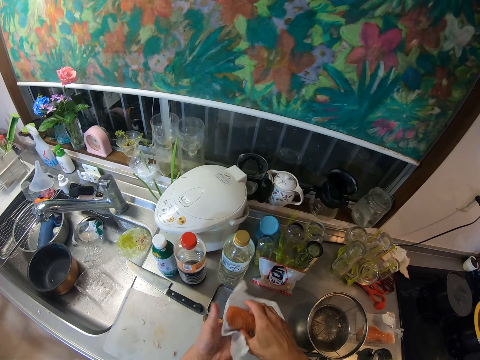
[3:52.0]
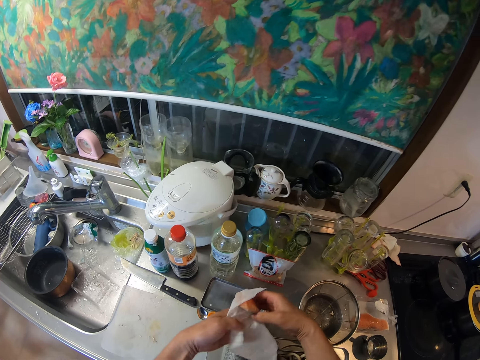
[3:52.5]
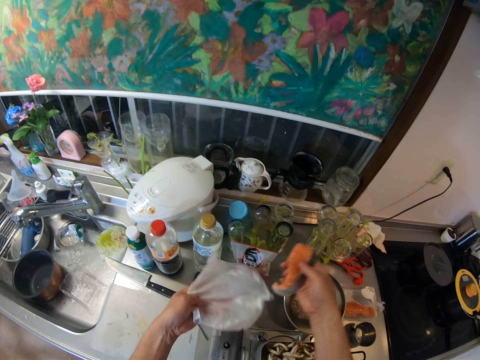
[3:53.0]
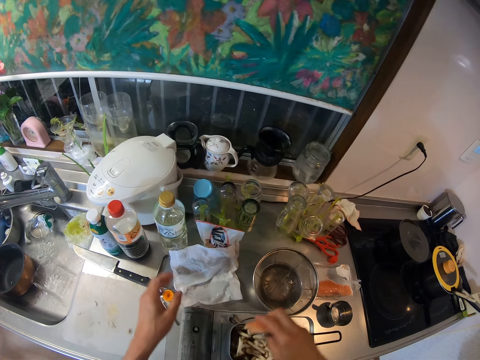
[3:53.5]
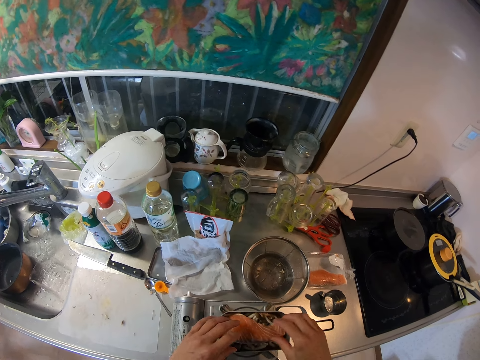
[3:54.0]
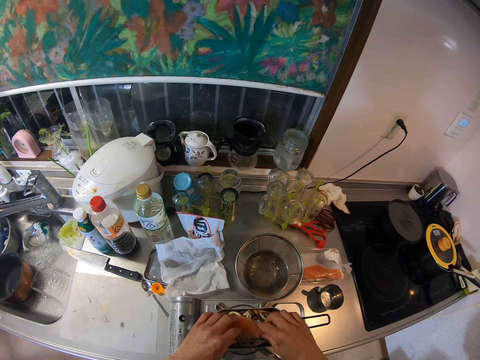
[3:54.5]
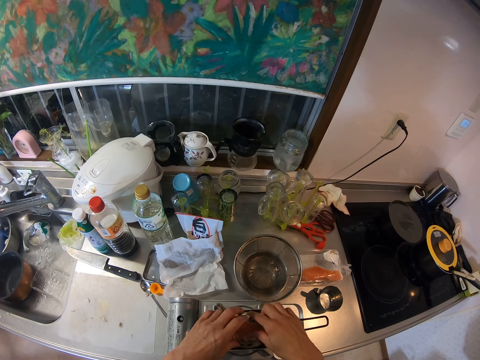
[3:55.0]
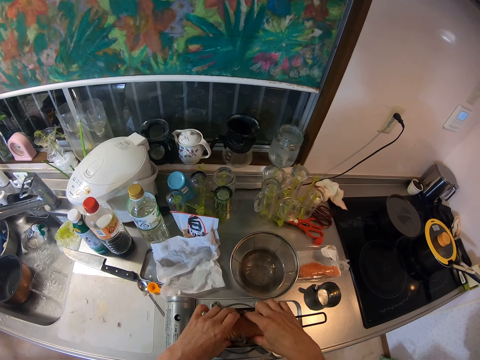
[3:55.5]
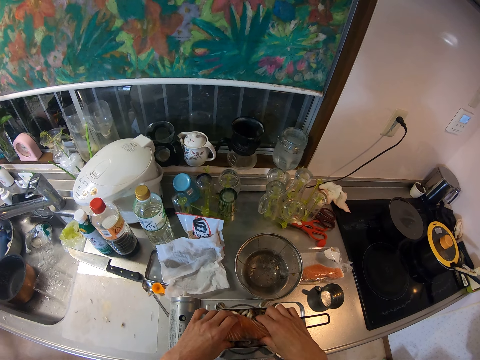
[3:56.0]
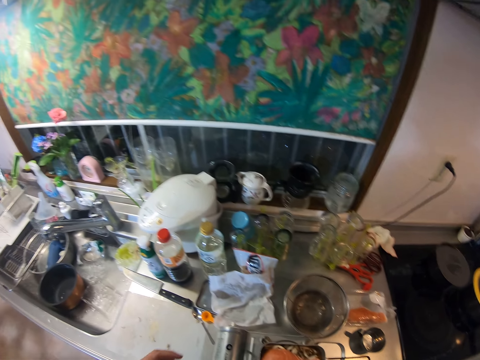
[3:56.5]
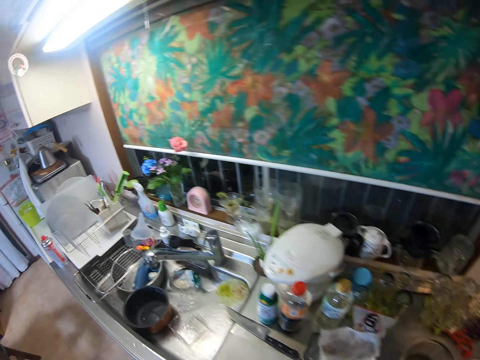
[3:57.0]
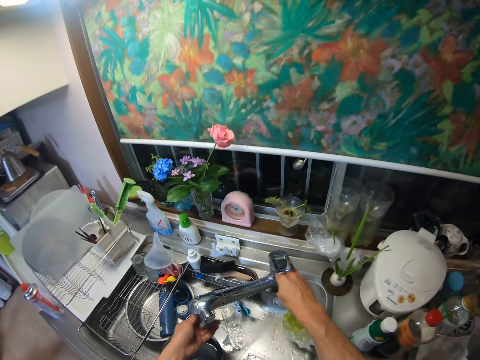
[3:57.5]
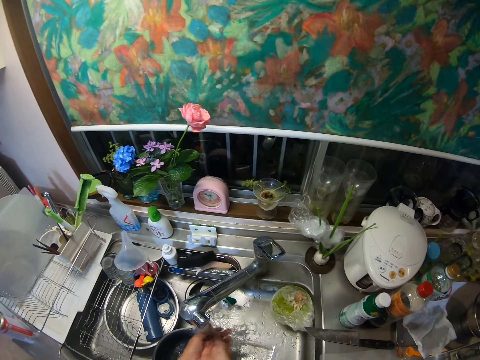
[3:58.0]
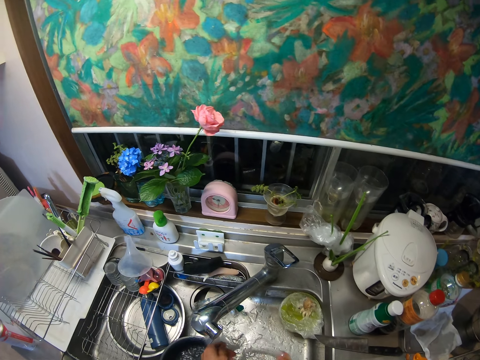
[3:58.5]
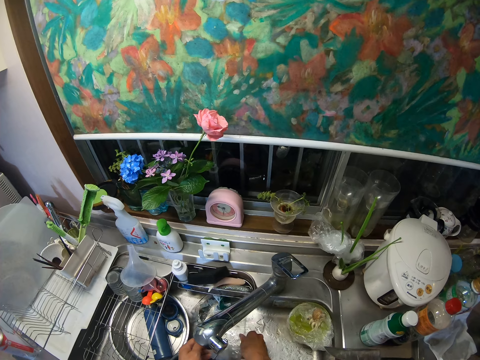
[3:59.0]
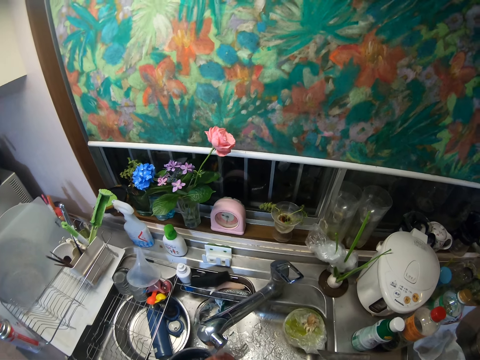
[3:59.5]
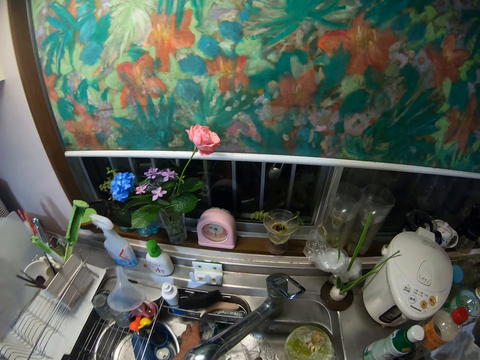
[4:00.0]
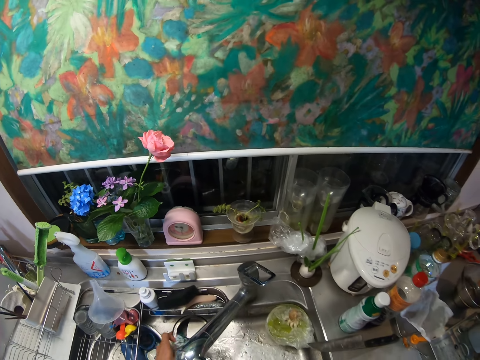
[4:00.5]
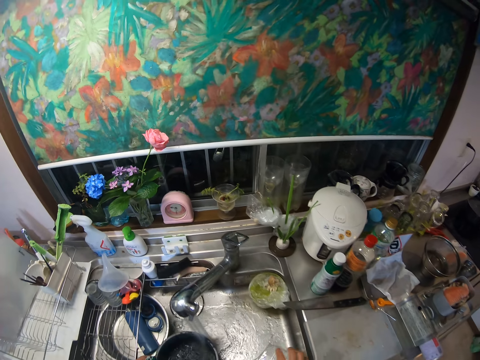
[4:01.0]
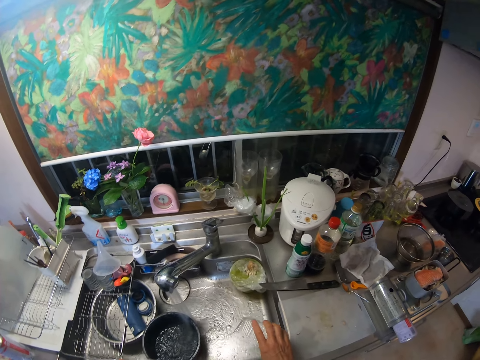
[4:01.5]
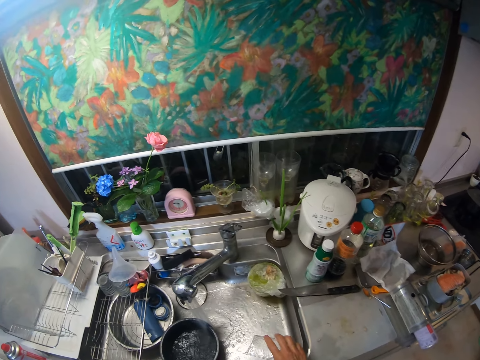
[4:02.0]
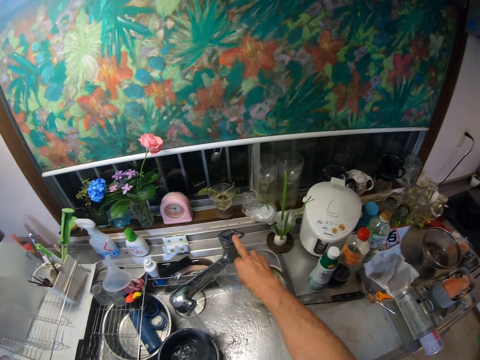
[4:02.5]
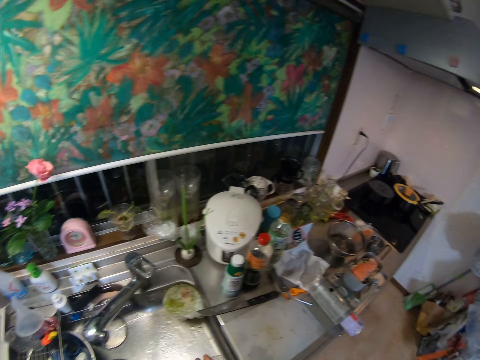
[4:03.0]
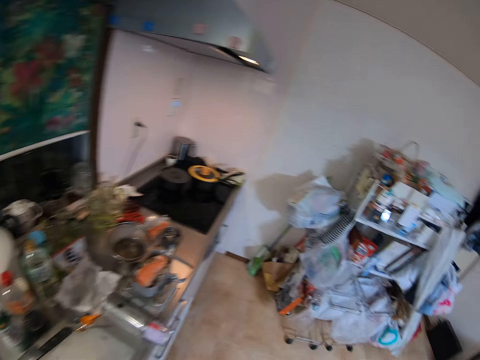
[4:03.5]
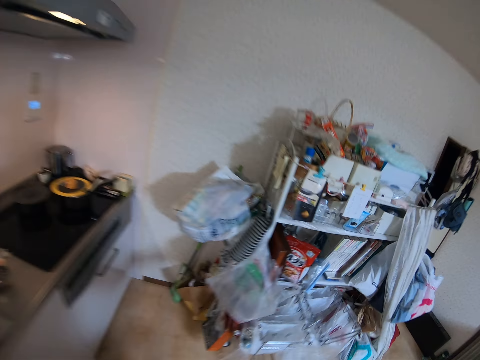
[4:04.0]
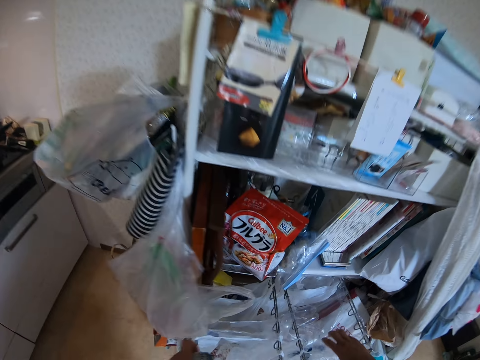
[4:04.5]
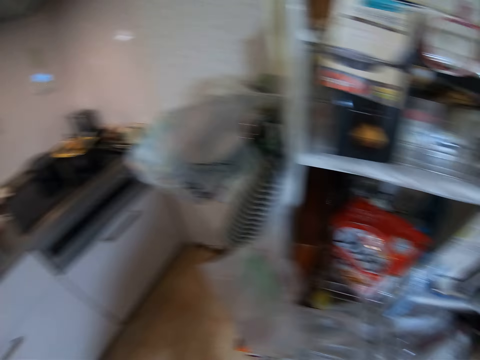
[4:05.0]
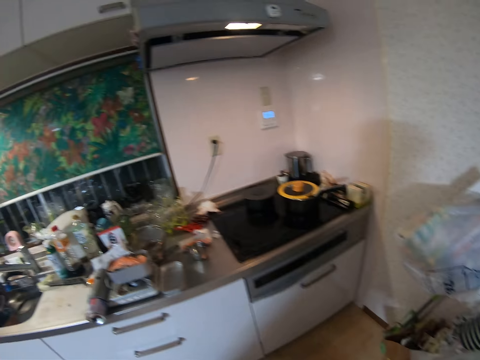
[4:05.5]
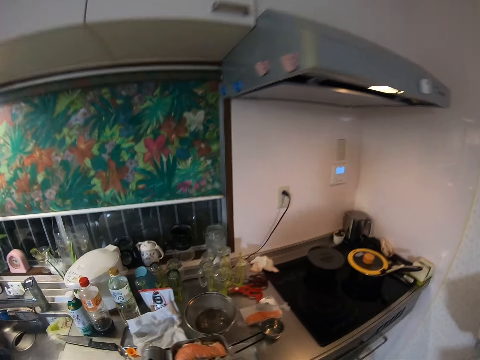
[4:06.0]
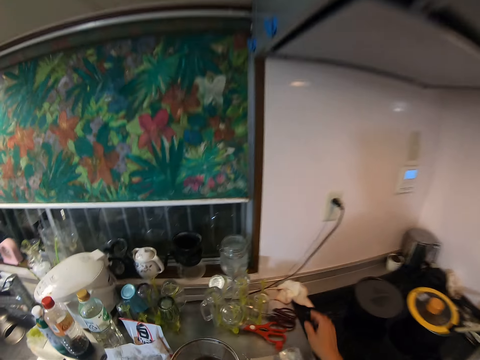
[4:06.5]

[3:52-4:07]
The camera wearer takes the fish or meat from the serviette. He drops the serviette on the kitchen slab. He sets the fish inside the pan. He spreads the meat in the dish. He turns on the faucet. He rinses his hands. He puts aside the tin or plastic container. He picks up the plastic container from the kitchen sink. He picks up the piece of cloth. He hits the plastic container on the kitchen sink. He fetches the water. He turns off the faucet. He puts the plastic container on a food shelf. He moves.

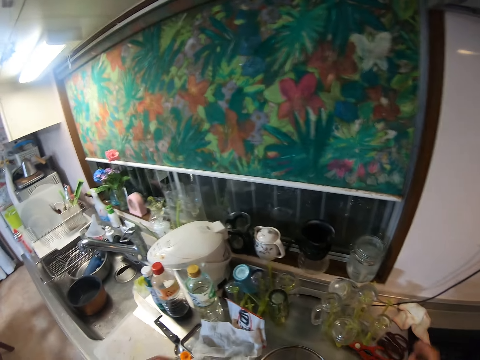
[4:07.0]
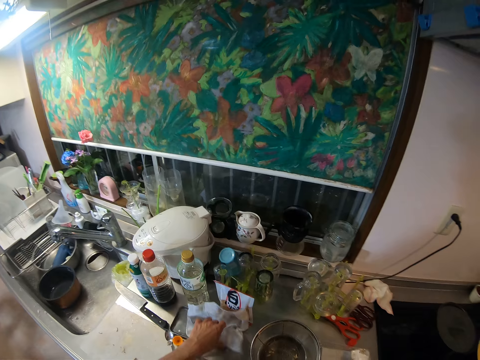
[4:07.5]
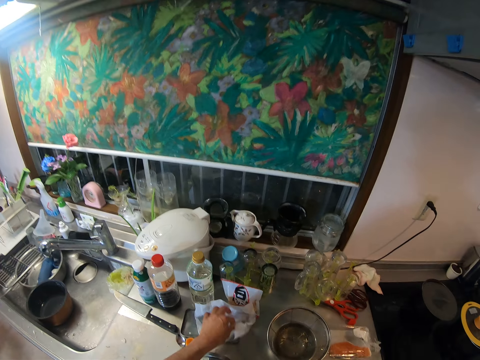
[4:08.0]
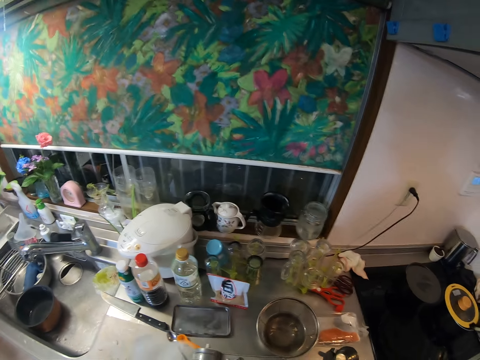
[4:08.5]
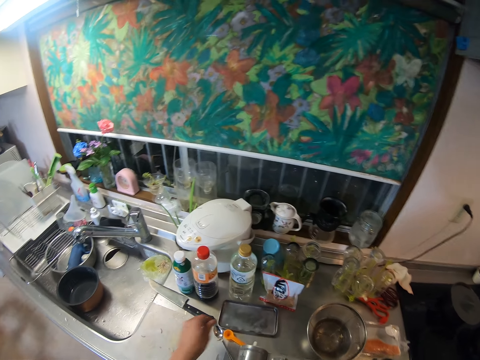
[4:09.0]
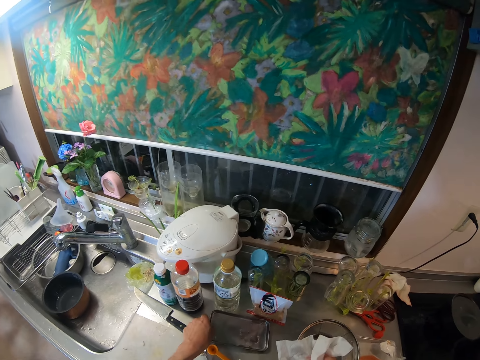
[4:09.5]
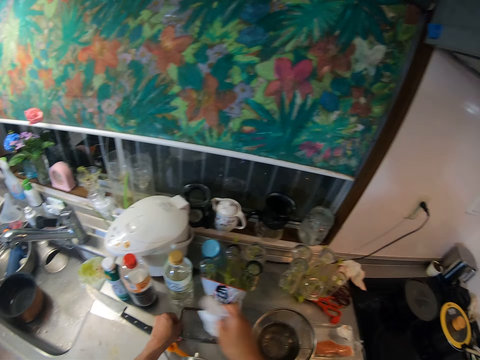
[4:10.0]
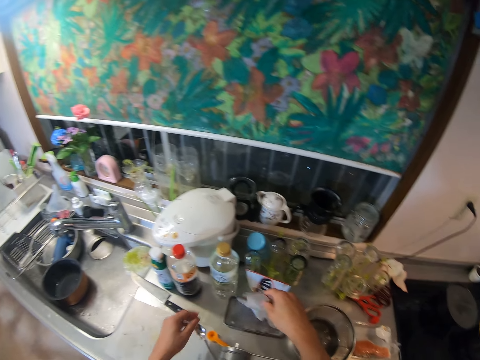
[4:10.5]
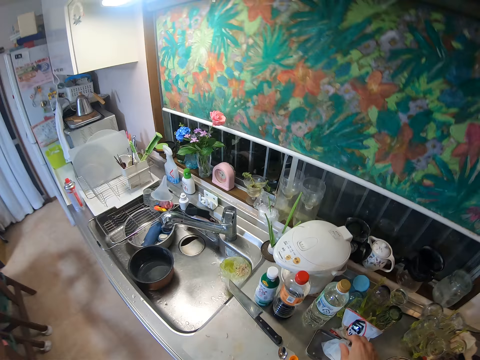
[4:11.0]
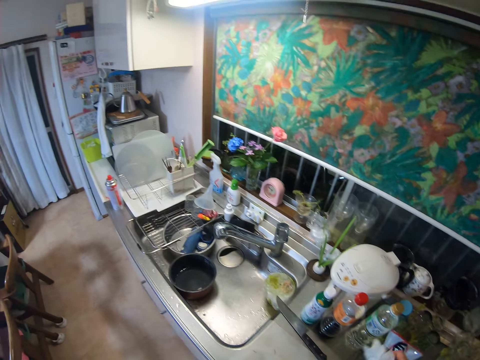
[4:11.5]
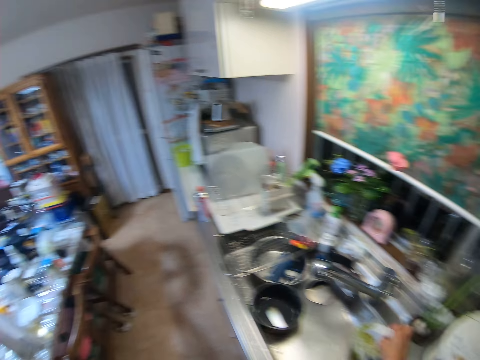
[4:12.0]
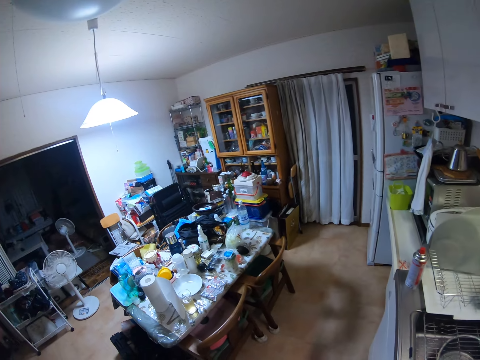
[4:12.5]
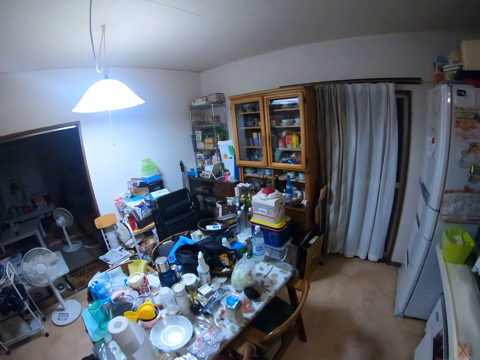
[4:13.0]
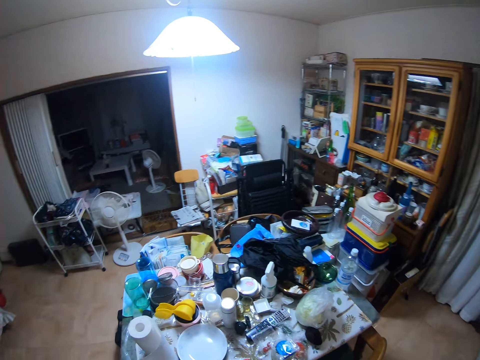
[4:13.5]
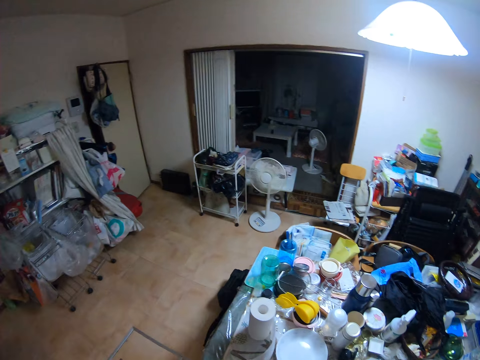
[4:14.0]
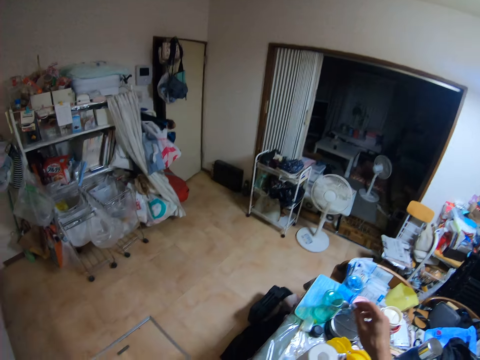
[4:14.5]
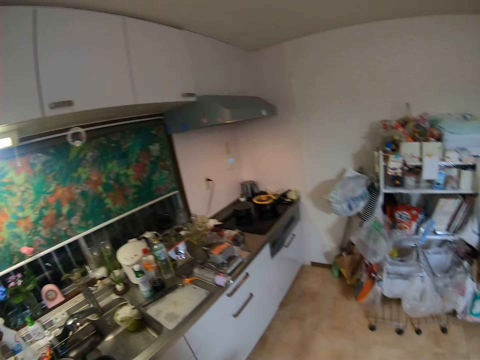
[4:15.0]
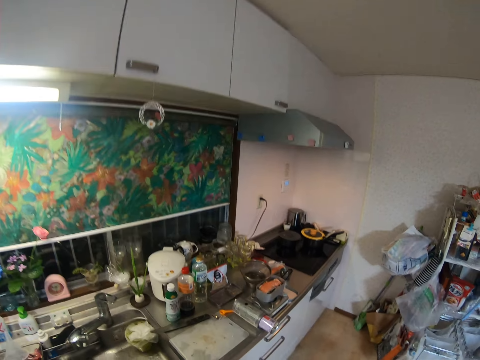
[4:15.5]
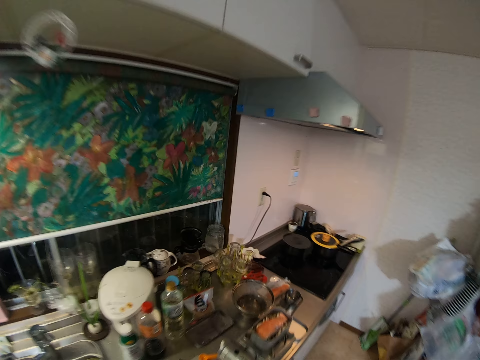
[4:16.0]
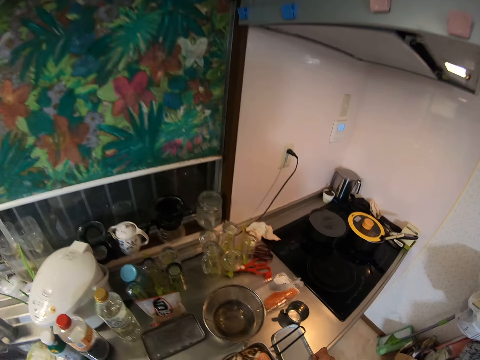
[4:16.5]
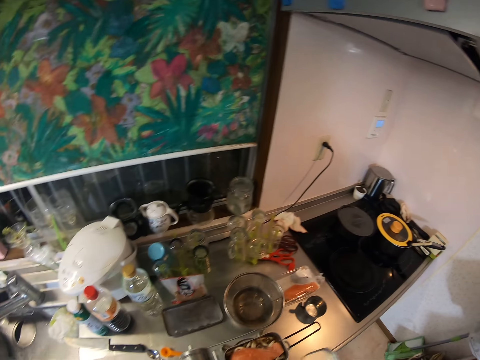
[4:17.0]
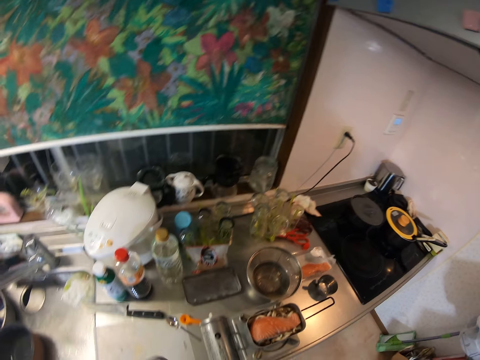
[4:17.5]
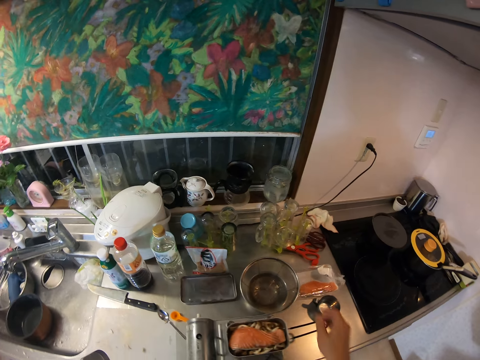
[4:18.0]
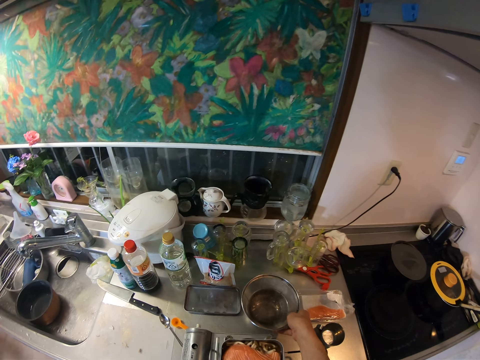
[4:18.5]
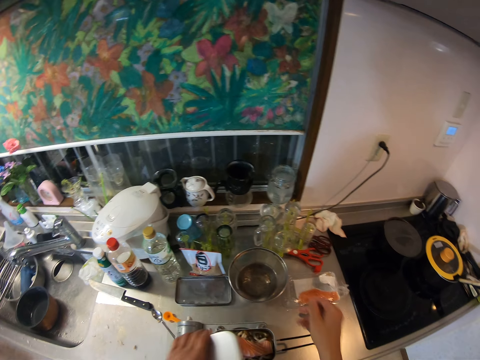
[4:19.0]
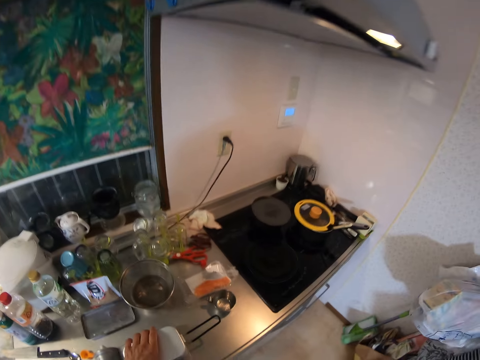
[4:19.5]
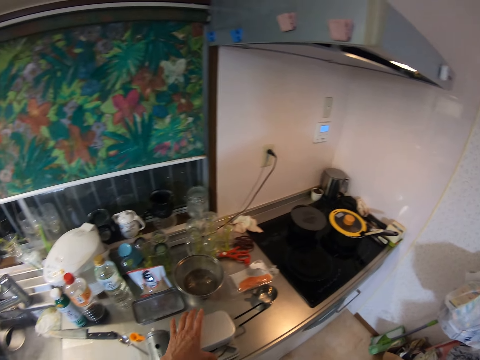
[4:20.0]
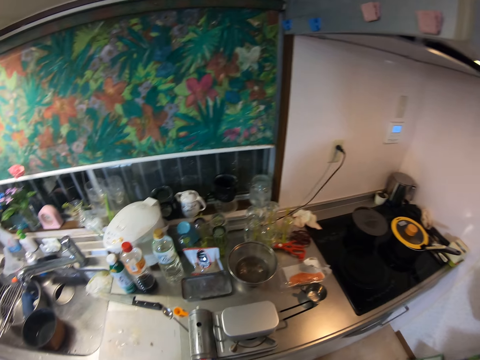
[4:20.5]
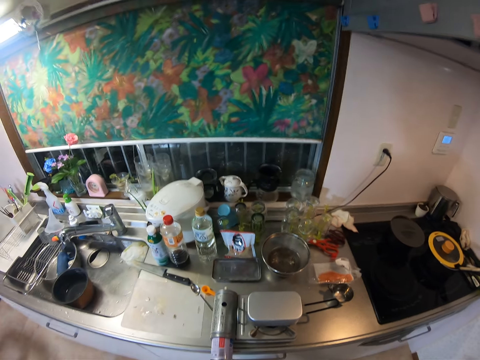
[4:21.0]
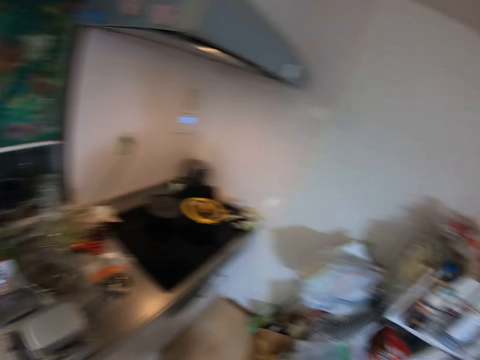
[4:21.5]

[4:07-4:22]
The camera wearer touches a cloth on the kitchen sink. They pick up the serviette from the kitchen slab. They hold the sieve on the kitchen slab. They put the serviette inside the sieve. They move. They pick up the lid of the pan from the kitchen slab. They move the sieve on the kitchen slab. They cover the pan with its lid.
